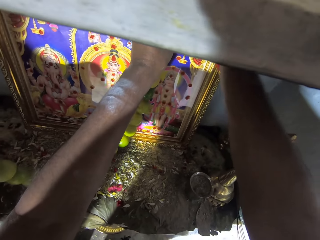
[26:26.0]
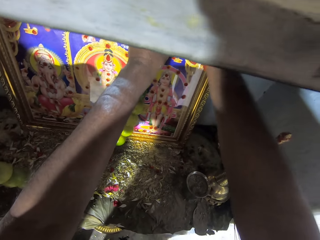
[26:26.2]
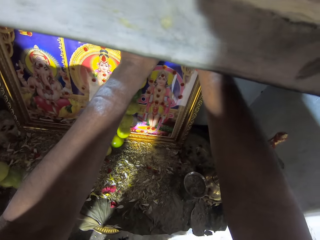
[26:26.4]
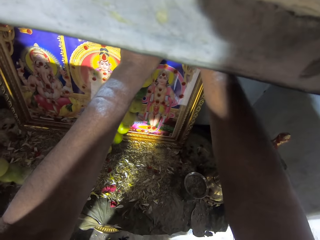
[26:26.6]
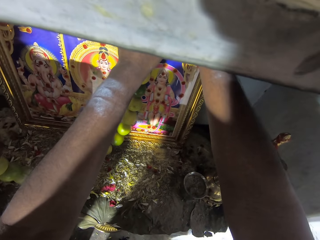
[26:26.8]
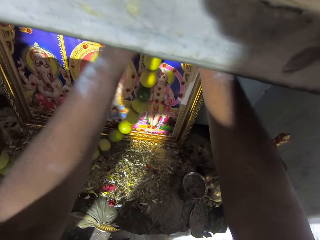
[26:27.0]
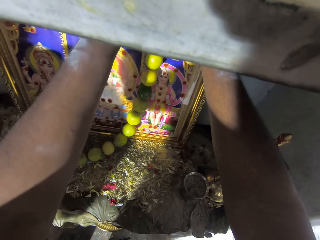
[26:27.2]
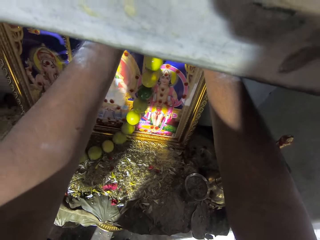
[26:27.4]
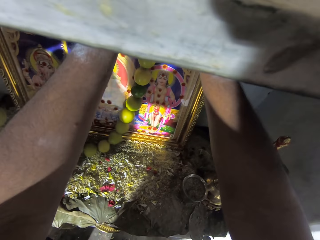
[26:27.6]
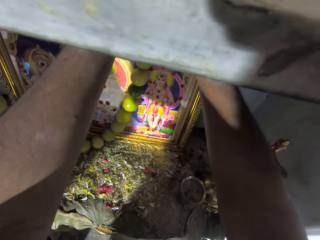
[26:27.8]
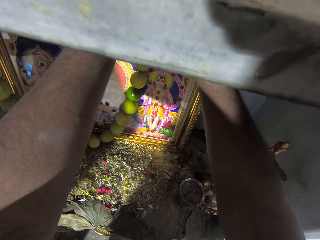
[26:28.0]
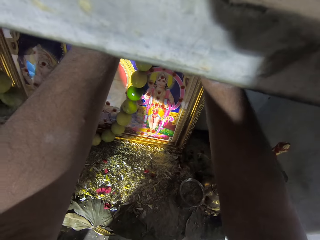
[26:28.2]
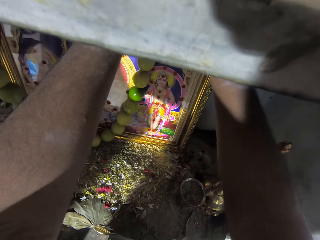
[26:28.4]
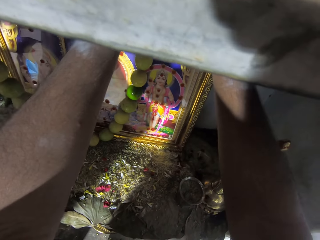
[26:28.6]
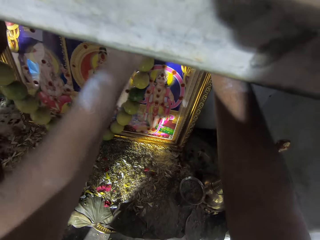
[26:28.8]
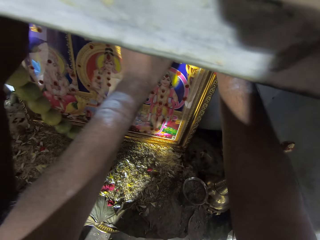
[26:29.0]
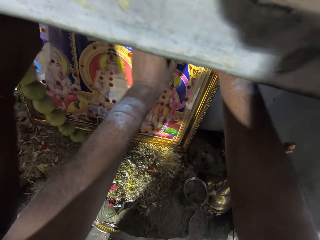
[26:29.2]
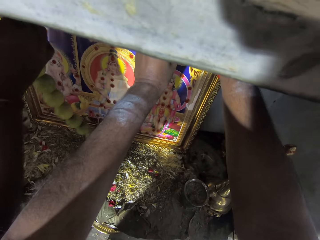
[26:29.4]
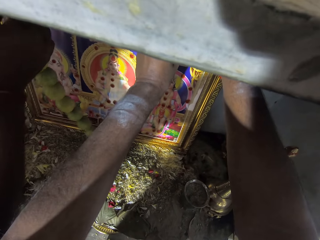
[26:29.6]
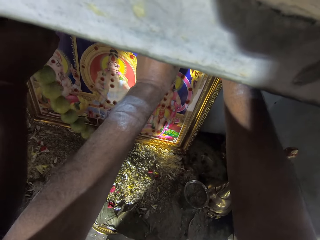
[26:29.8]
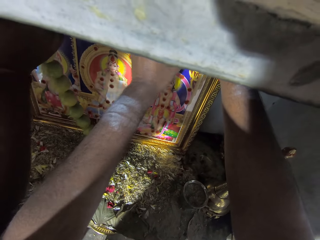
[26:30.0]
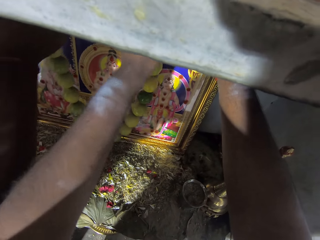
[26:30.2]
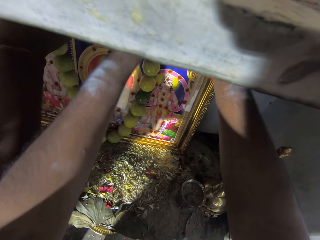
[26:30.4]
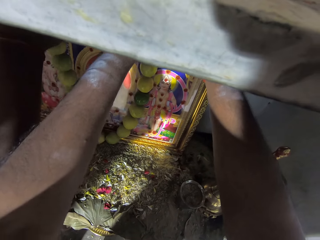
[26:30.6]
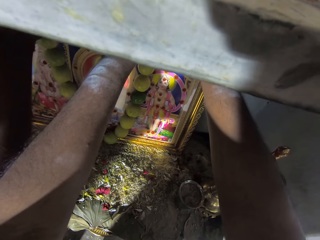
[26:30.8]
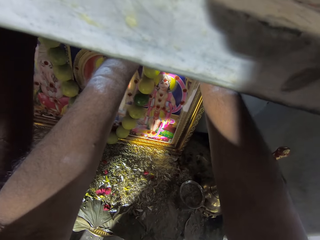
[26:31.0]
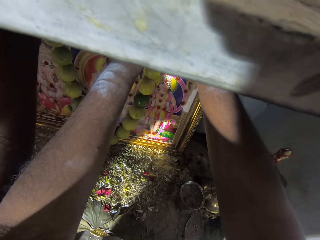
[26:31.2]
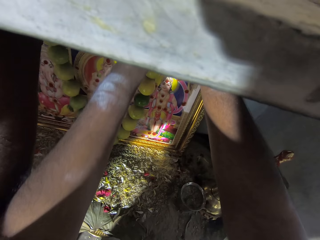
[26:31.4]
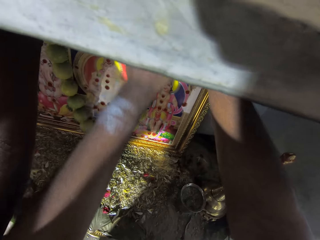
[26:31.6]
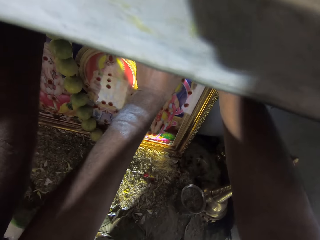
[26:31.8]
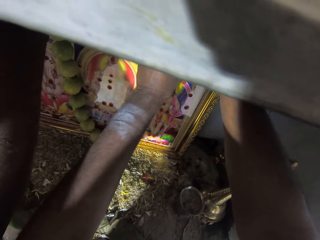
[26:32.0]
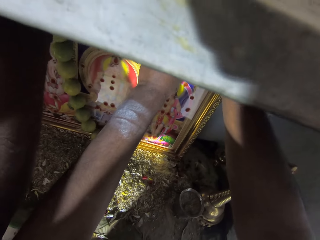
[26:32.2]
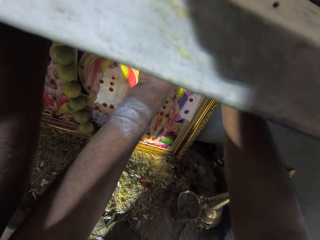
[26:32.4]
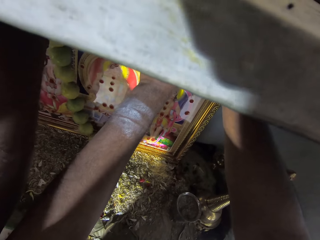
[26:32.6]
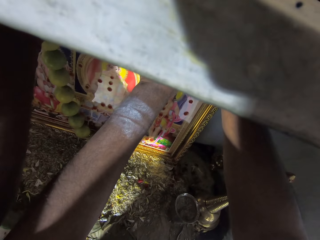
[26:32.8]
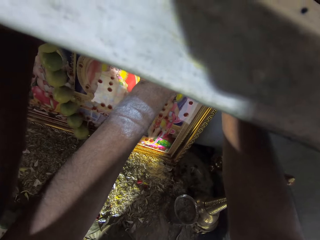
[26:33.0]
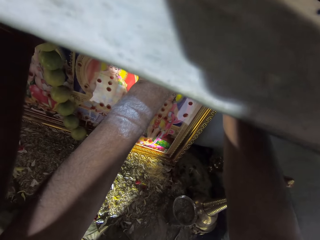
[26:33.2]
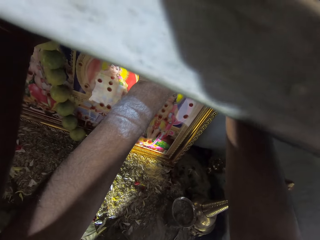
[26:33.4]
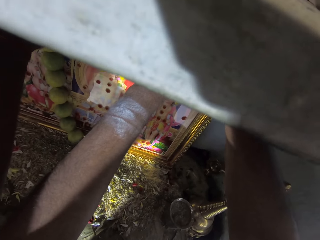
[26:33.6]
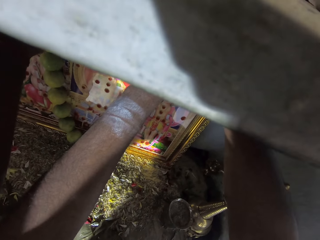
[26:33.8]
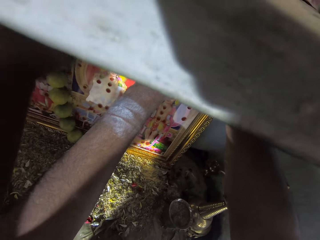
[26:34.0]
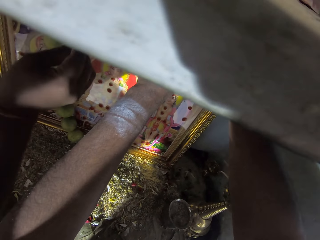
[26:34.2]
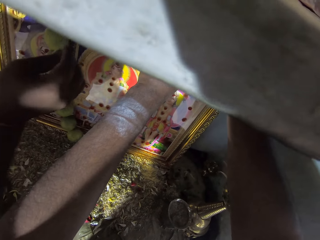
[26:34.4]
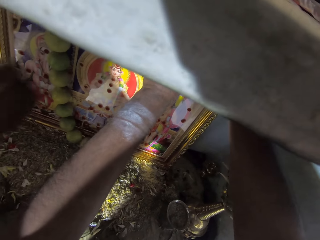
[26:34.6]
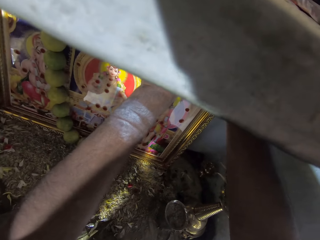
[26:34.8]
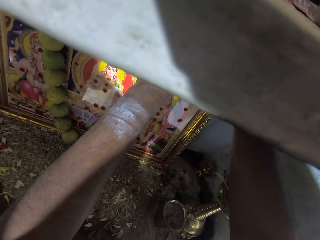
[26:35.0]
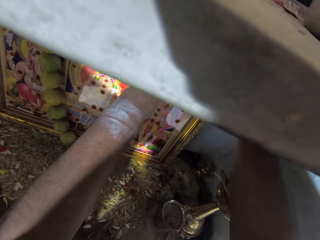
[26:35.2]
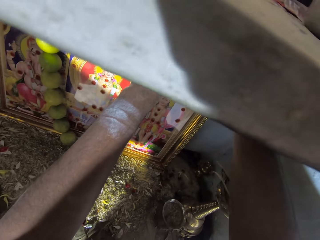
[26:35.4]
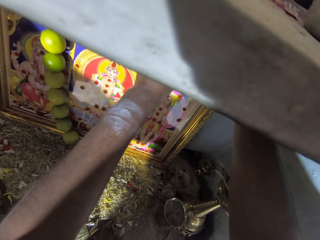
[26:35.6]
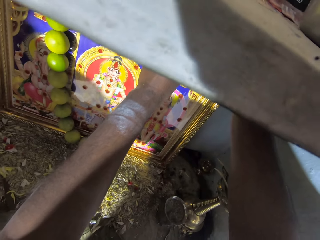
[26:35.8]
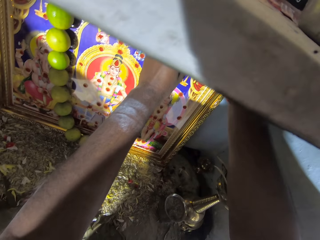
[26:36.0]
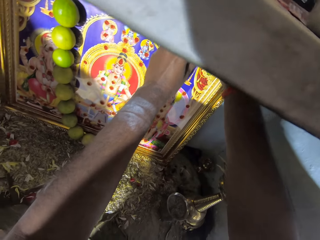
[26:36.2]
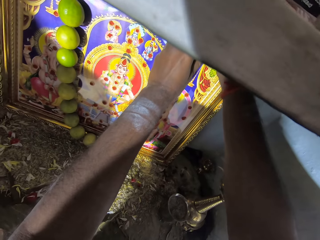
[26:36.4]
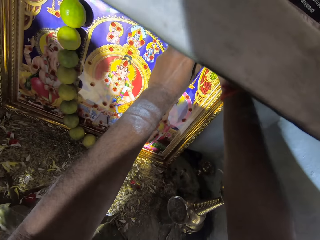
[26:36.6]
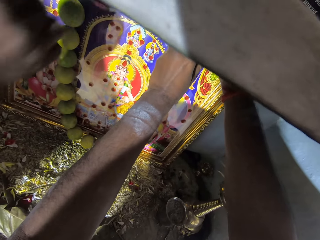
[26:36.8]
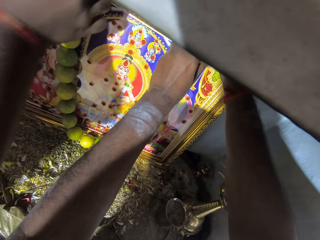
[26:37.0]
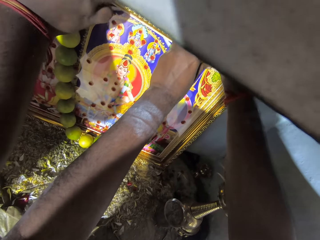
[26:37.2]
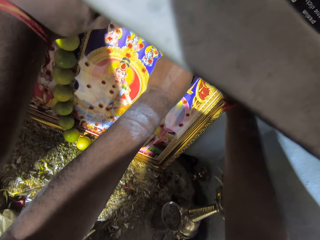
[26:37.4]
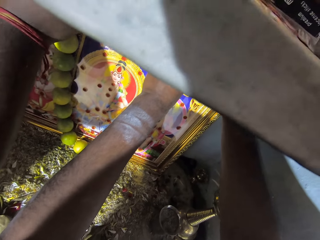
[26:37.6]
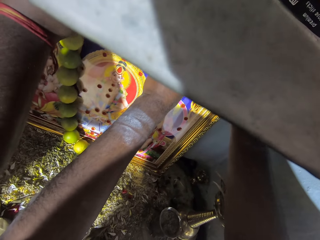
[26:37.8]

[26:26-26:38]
The camera wearer hangs a fruit necklace on a portrait. They adjust the fruit necklace on the portrait. A man adjusts the fruit necklace on the portrait. The camera wearer adjusts the fruit necklace on the portrait.

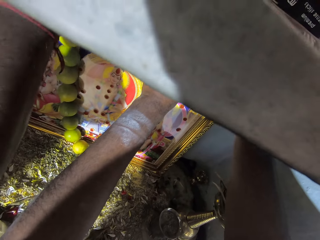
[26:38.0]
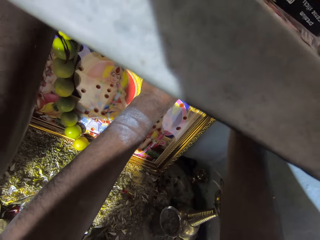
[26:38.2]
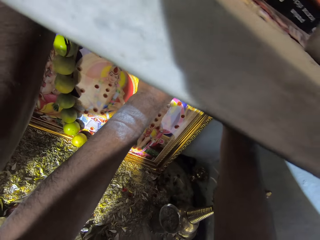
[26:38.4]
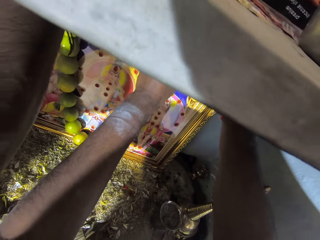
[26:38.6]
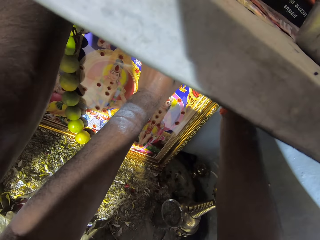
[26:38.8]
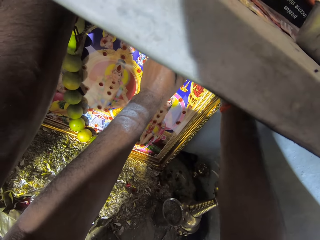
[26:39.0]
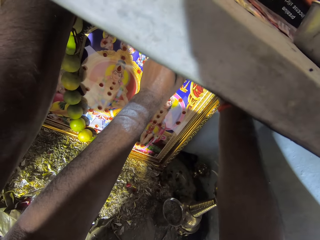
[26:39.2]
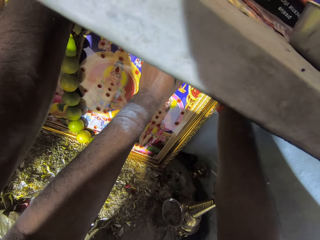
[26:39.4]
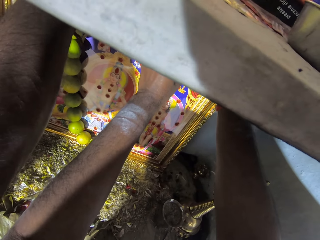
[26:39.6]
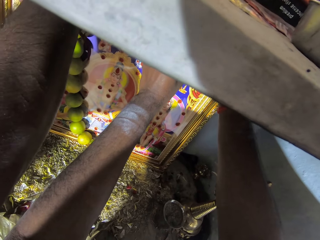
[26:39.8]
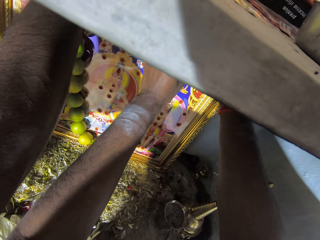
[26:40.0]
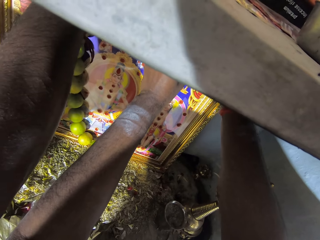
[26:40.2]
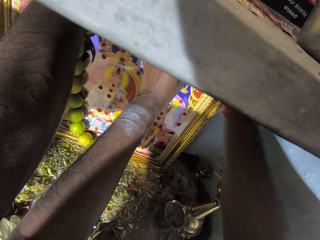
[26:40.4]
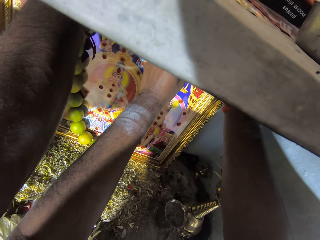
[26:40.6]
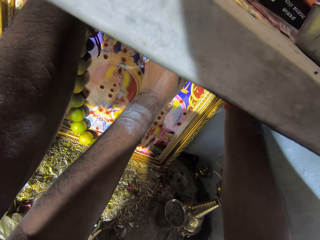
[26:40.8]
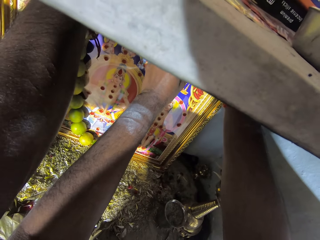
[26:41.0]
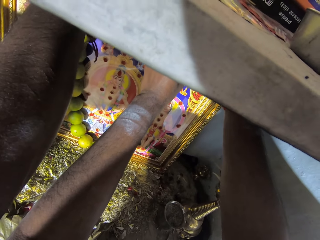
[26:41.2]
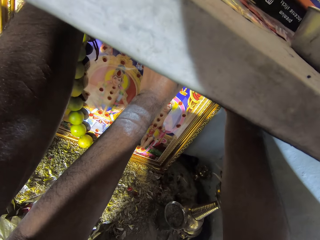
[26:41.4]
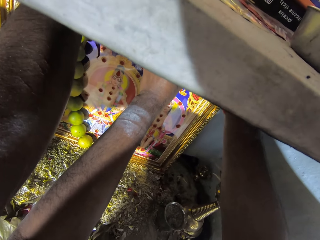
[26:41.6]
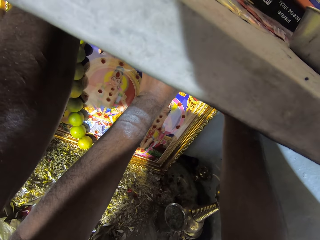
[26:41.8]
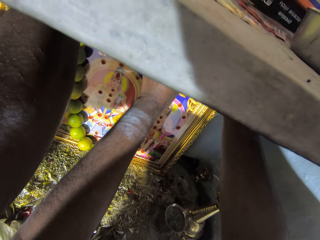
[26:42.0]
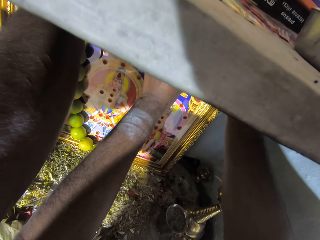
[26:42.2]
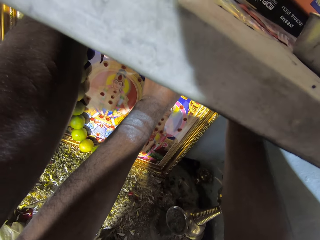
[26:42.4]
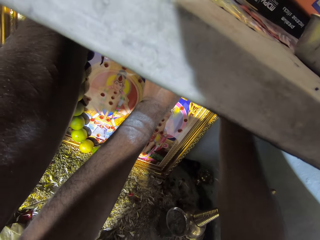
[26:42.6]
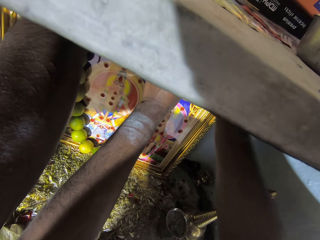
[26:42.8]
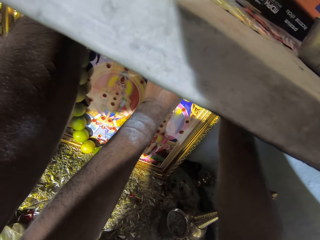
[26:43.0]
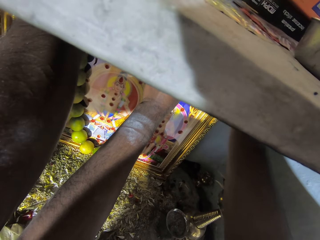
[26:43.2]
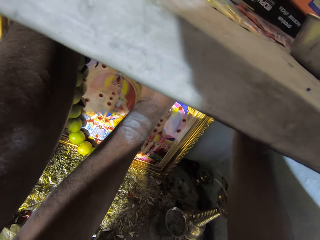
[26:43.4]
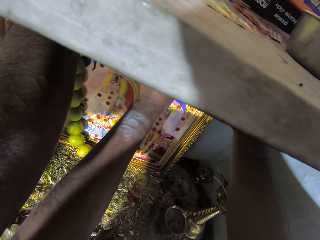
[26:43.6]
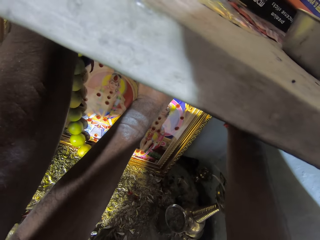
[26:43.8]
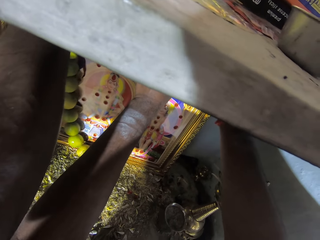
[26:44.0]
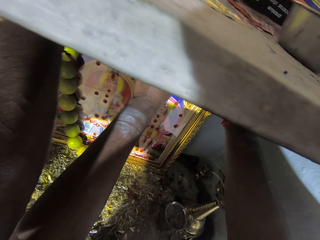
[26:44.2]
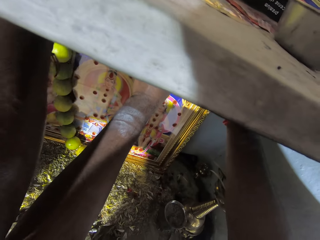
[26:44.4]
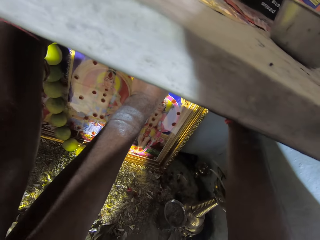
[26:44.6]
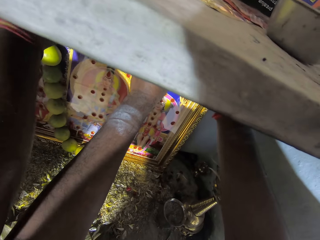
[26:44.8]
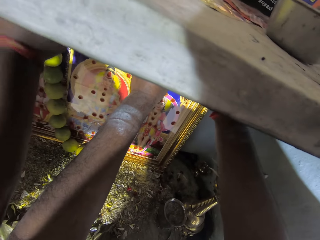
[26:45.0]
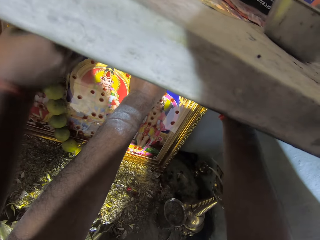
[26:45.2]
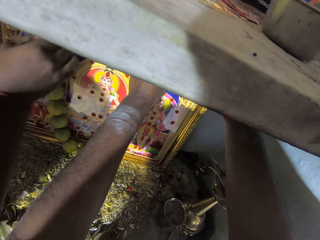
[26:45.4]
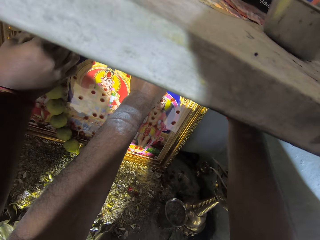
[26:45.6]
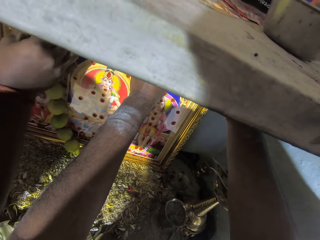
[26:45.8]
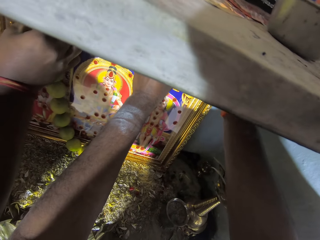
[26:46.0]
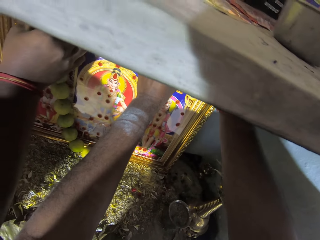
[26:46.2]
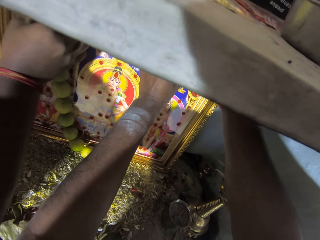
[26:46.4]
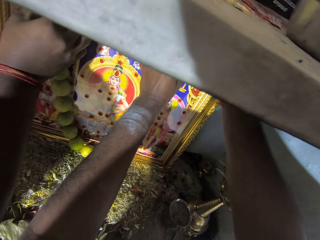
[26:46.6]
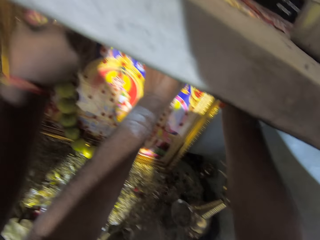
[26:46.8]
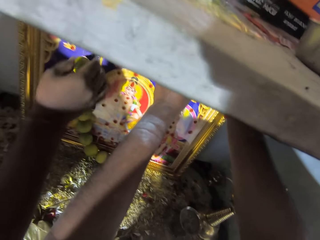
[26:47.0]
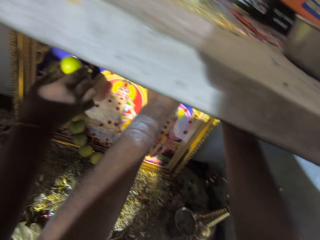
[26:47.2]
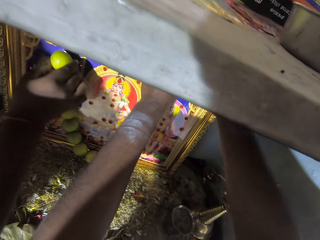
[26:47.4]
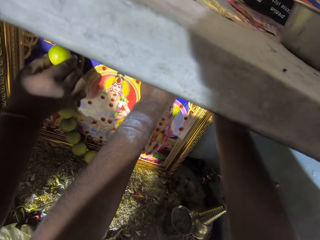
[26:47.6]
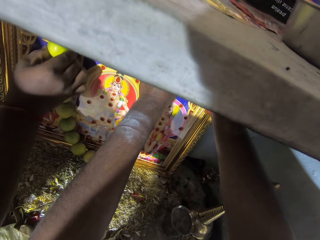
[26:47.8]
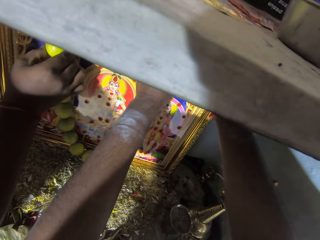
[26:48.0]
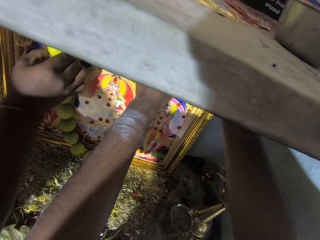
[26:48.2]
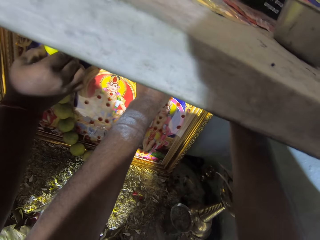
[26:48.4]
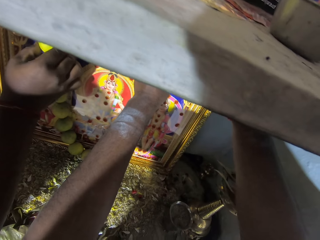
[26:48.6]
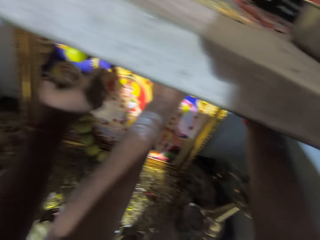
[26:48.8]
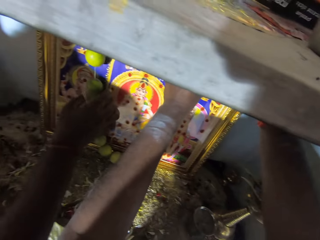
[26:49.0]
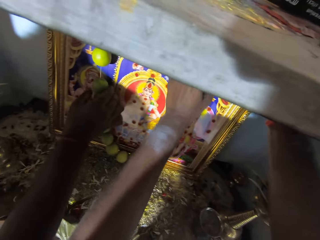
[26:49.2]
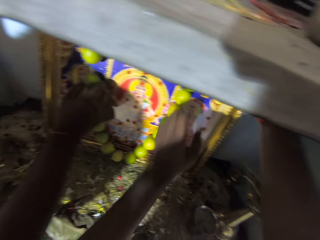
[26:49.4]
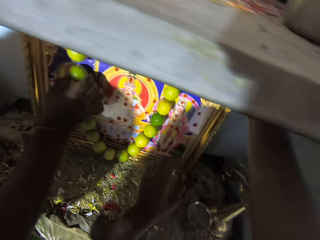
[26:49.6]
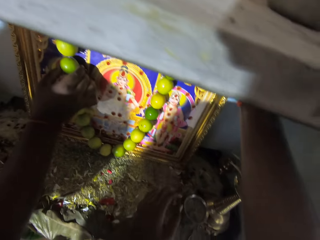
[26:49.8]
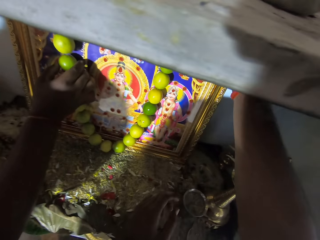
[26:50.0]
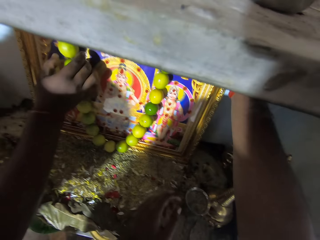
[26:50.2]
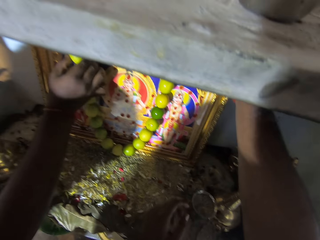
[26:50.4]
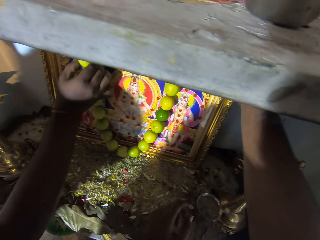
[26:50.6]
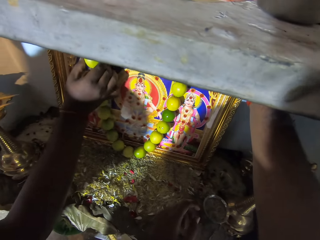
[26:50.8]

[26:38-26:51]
A man adjusts a fruit necklace on a portrait. The camera wearer interacts with another man. They adjust the fruit necklace on the portrait. The first man adjusts beads on a thread.
